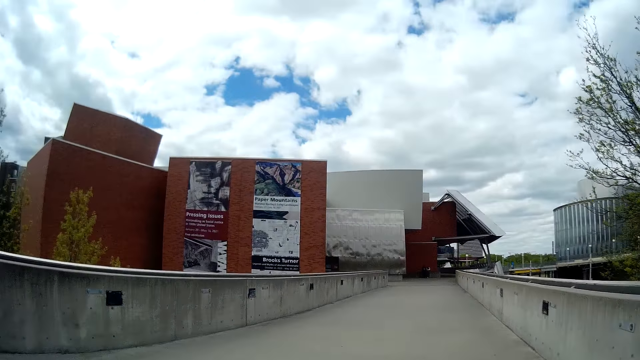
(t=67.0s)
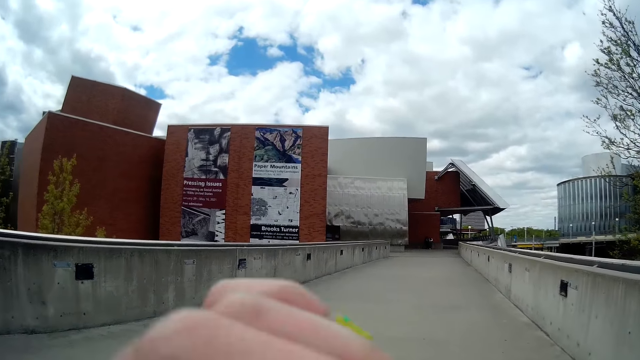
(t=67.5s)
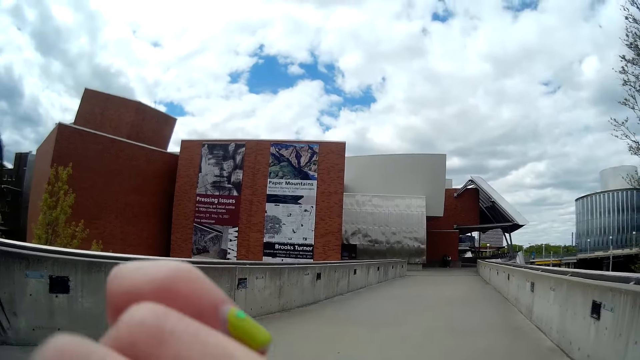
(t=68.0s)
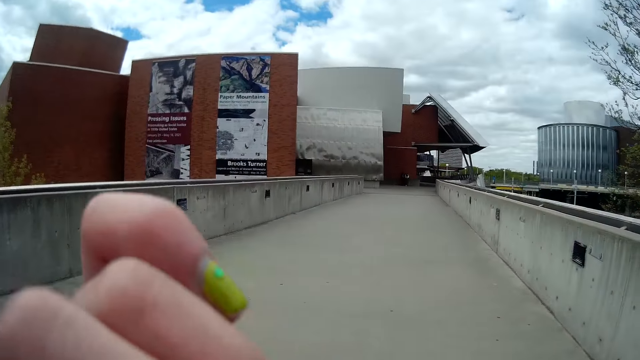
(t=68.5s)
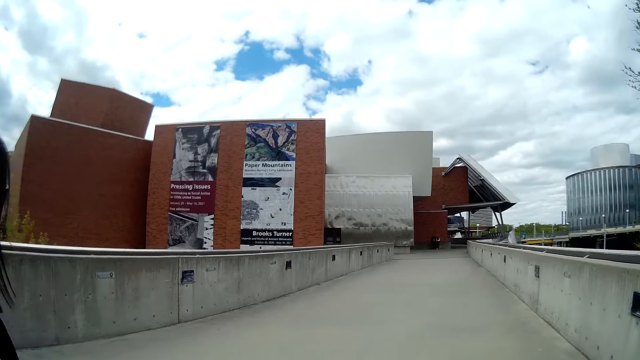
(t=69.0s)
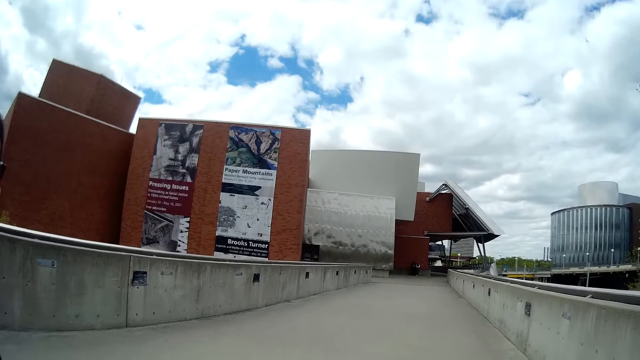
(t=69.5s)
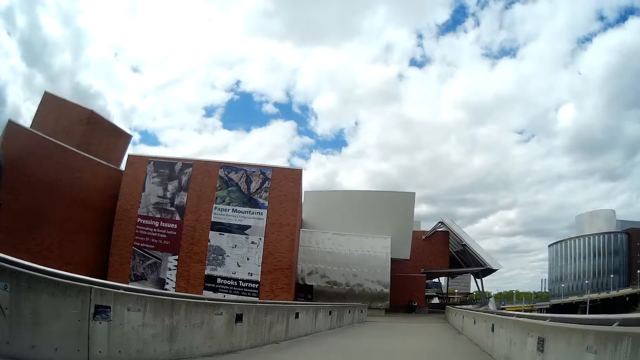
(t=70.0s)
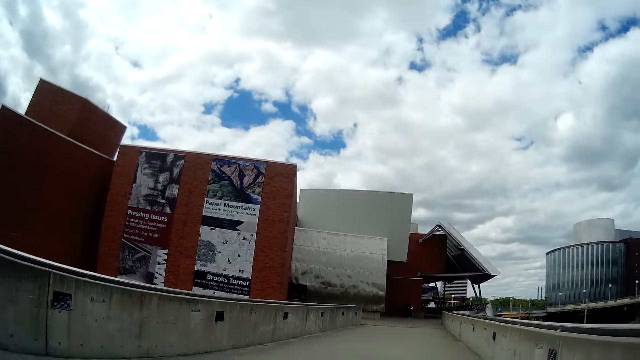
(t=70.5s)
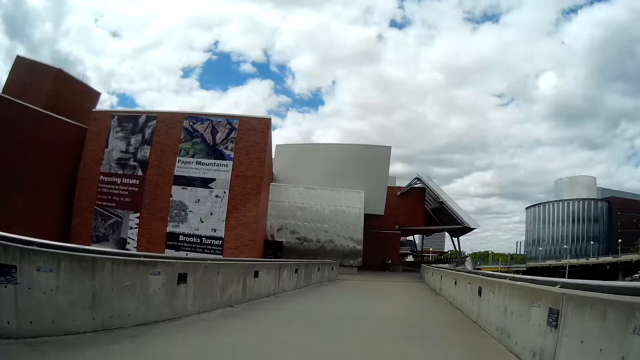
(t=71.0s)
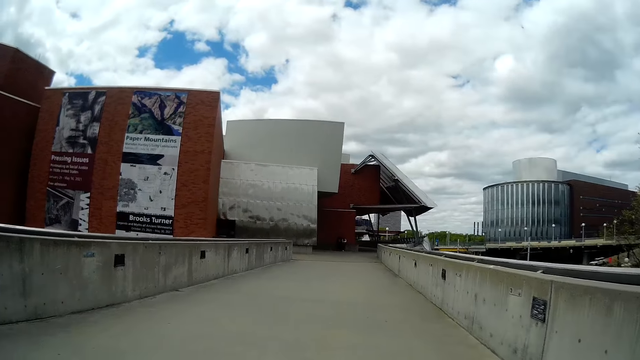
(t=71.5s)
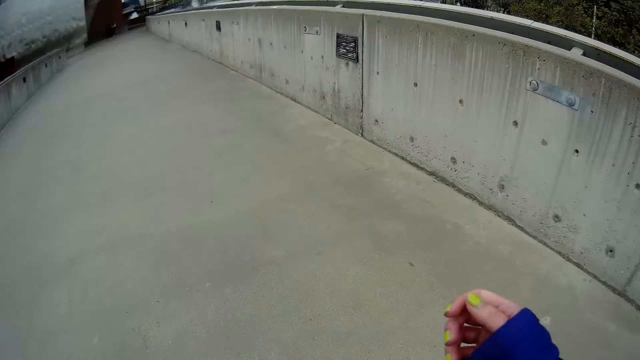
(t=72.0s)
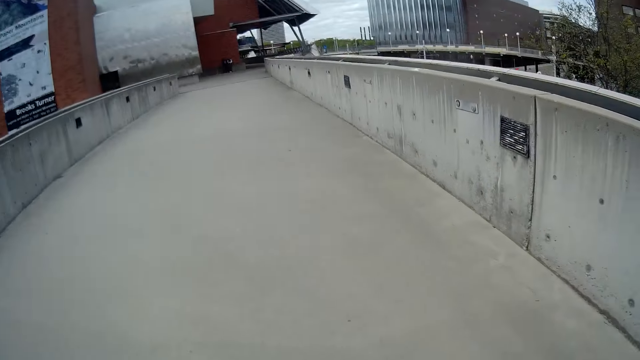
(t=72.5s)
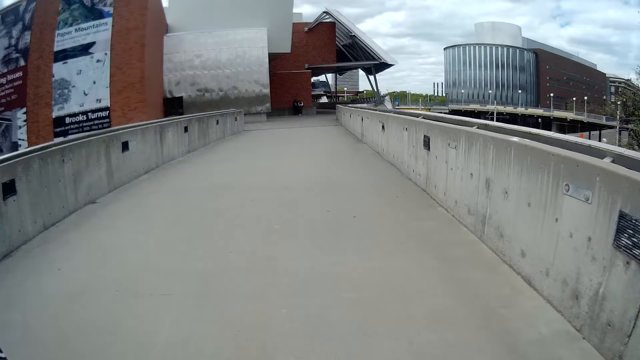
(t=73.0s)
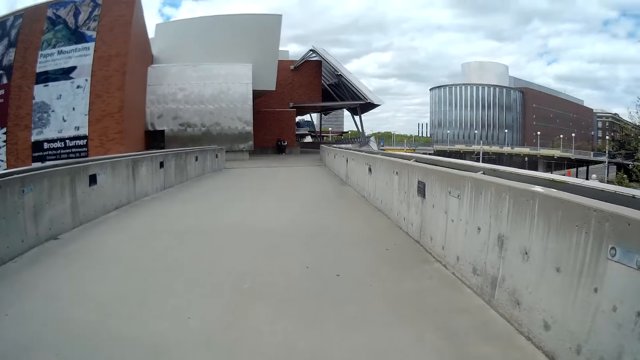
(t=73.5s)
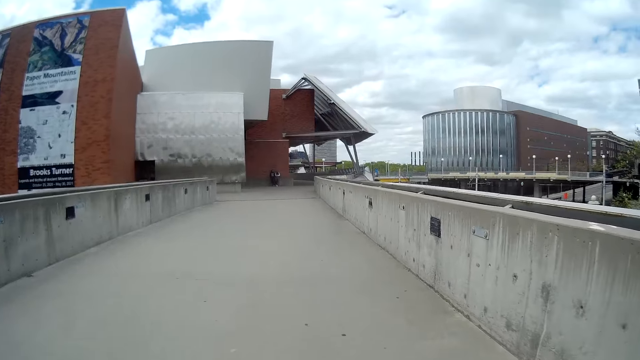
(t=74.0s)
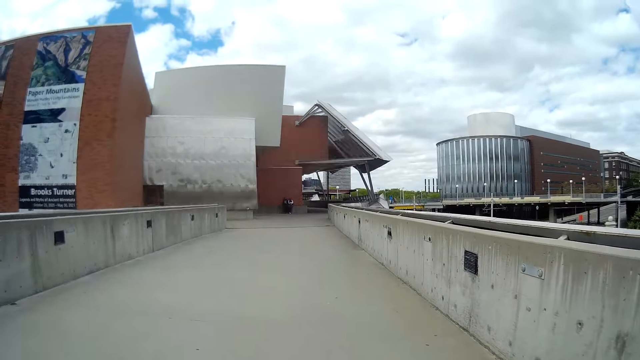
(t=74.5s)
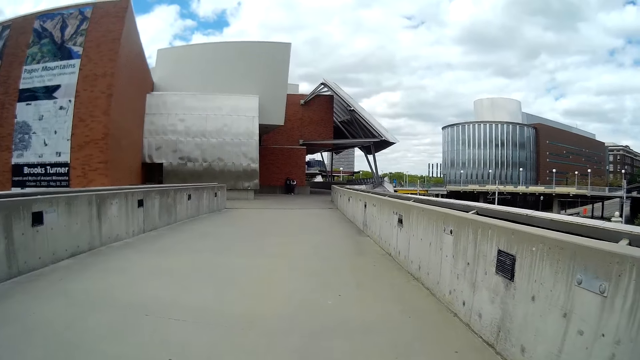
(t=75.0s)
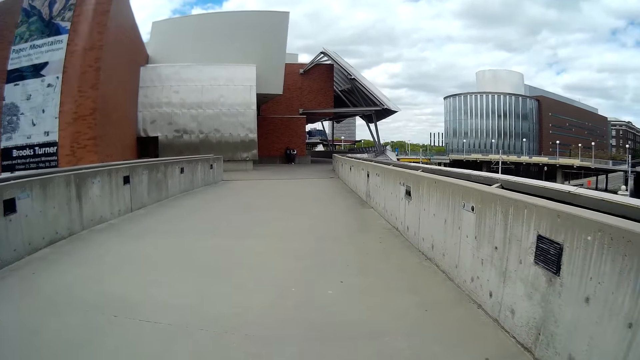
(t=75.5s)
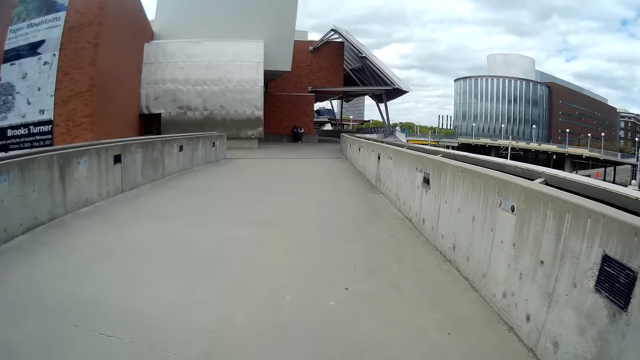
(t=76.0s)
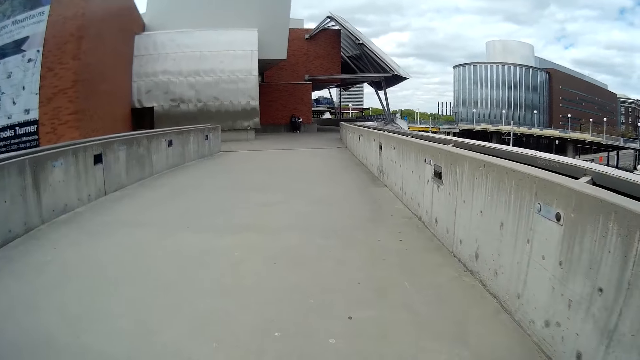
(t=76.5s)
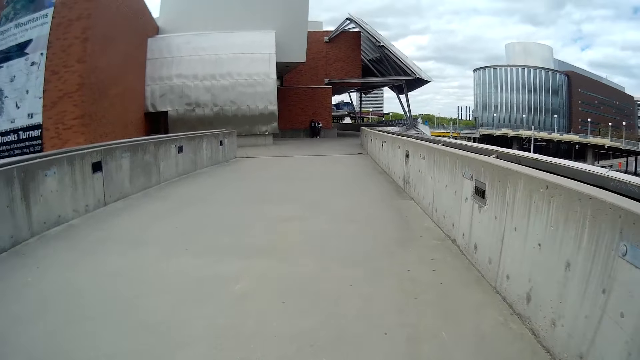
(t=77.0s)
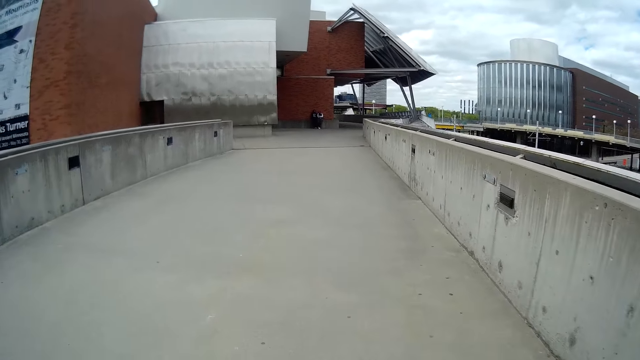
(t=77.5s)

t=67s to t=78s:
The camera wearer raises her hand. She walks along the road. She raises her hand. She walks along the road.

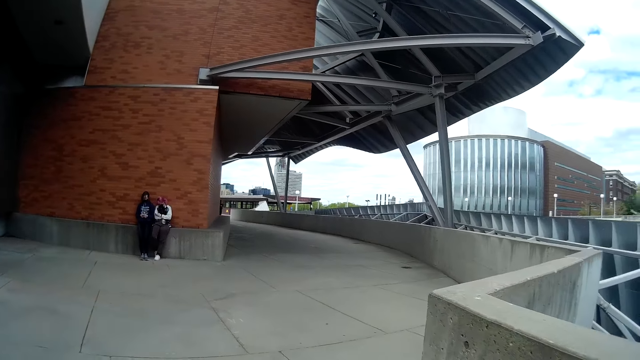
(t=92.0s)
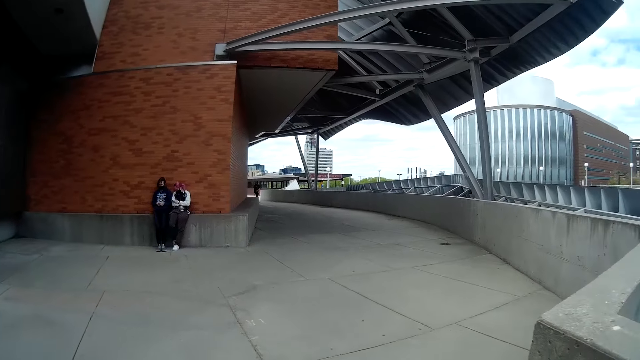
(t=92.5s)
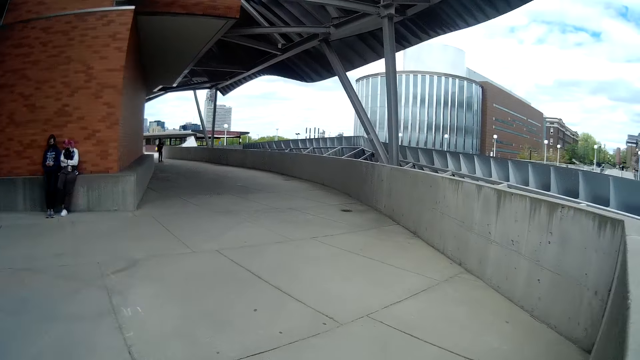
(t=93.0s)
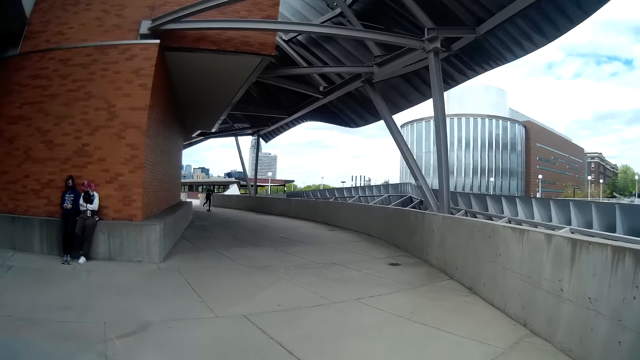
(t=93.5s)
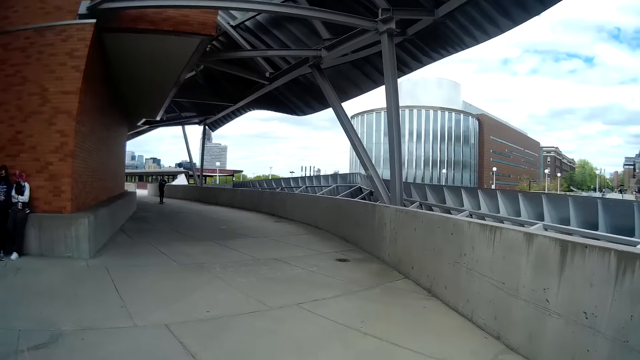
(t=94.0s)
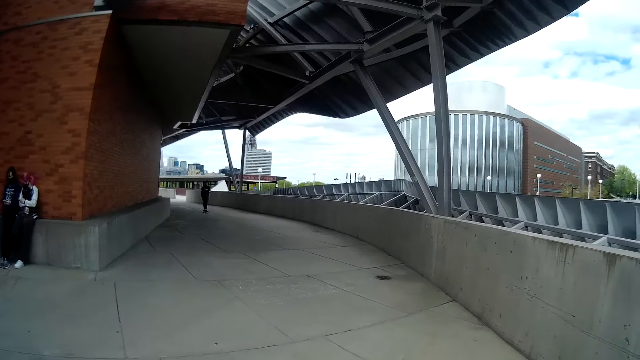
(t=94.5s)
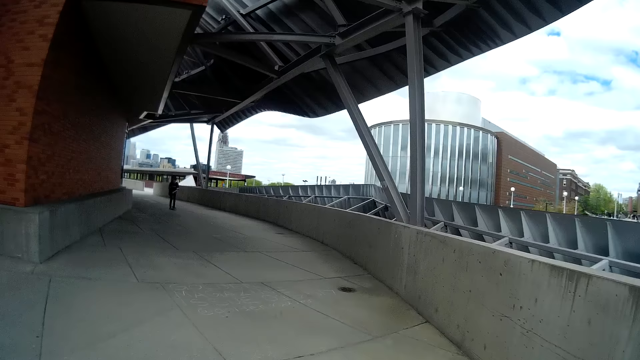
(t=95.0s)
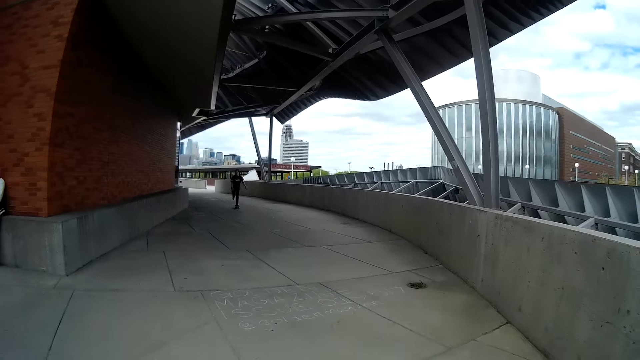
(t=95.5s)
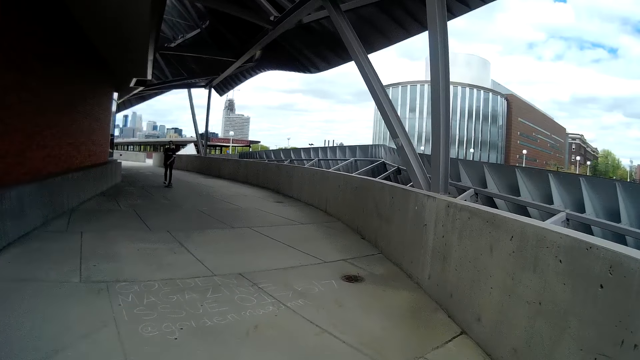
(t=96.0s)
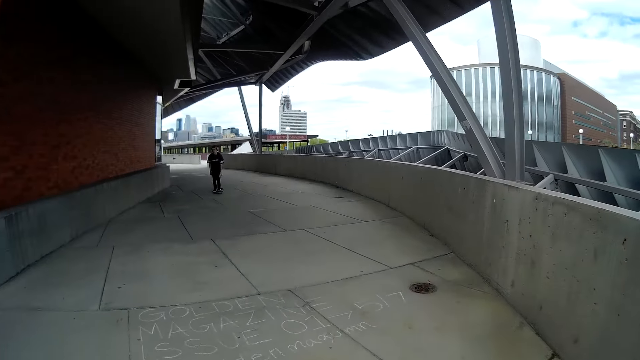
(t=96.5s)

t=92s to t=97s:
A boy rides a skateboard.
